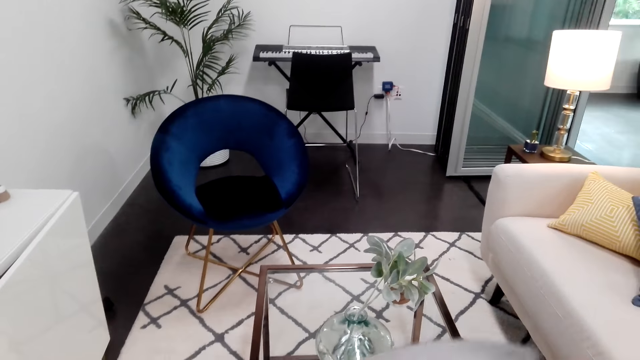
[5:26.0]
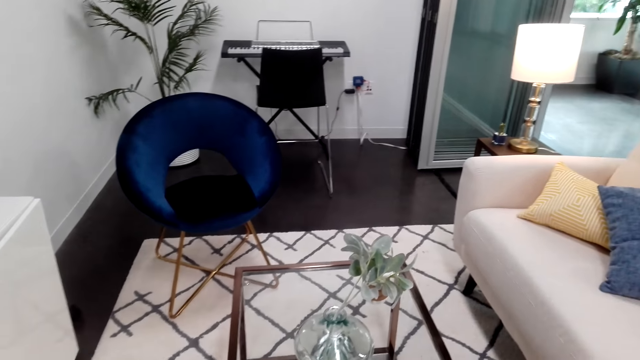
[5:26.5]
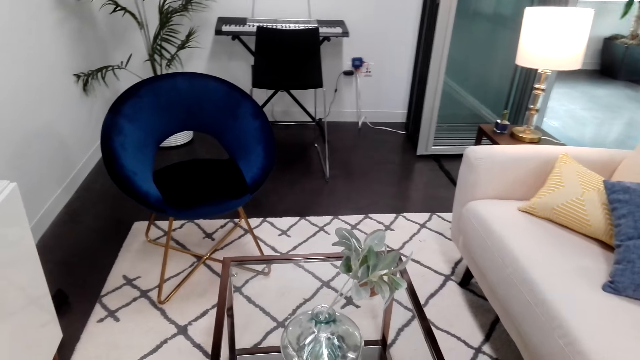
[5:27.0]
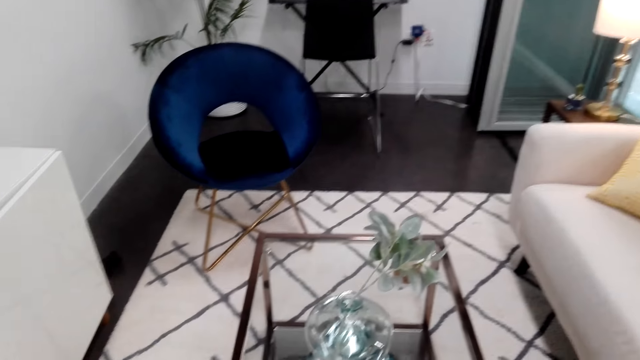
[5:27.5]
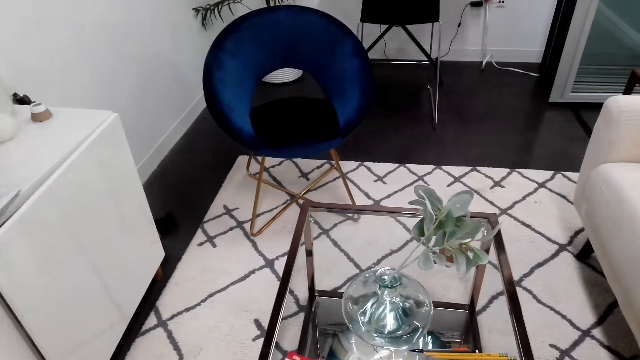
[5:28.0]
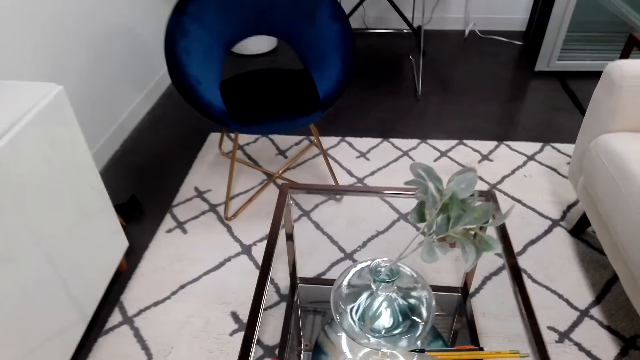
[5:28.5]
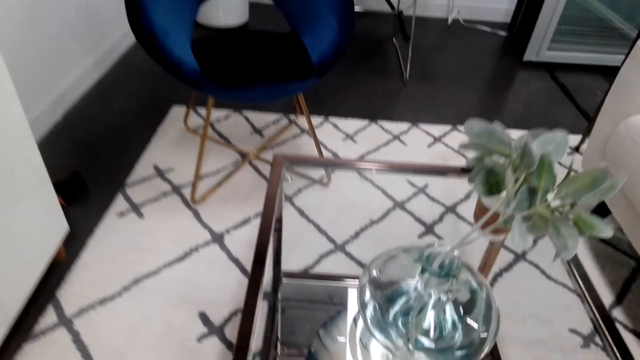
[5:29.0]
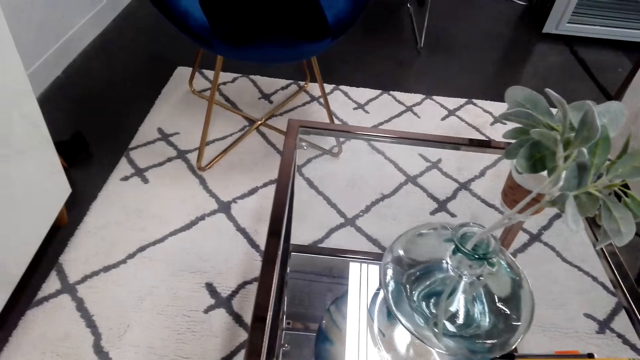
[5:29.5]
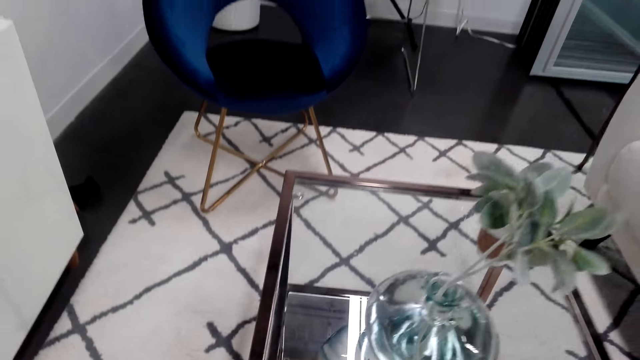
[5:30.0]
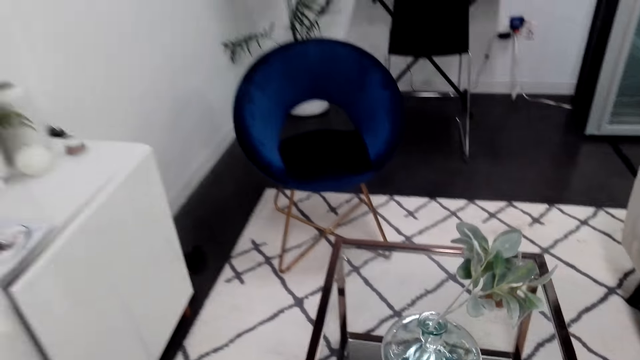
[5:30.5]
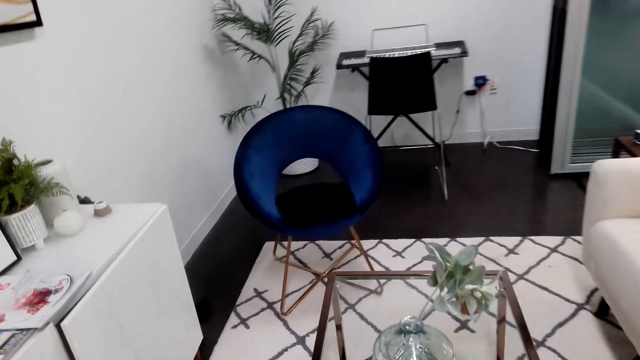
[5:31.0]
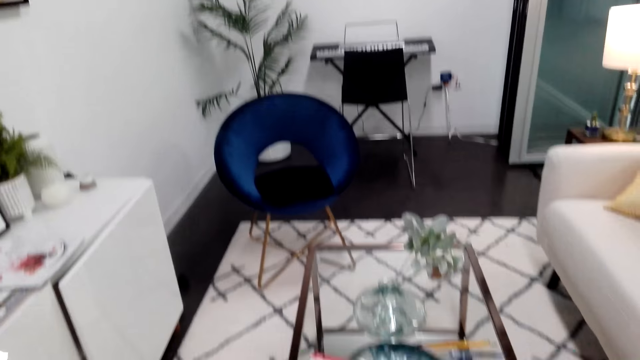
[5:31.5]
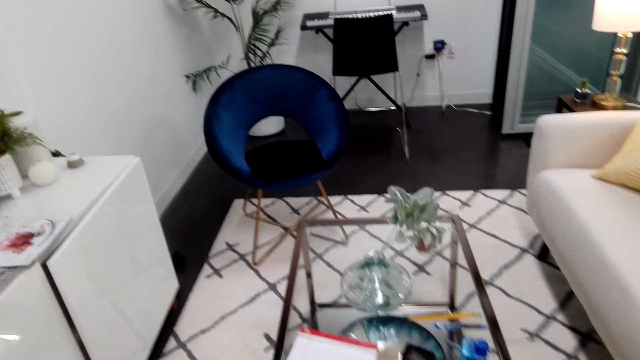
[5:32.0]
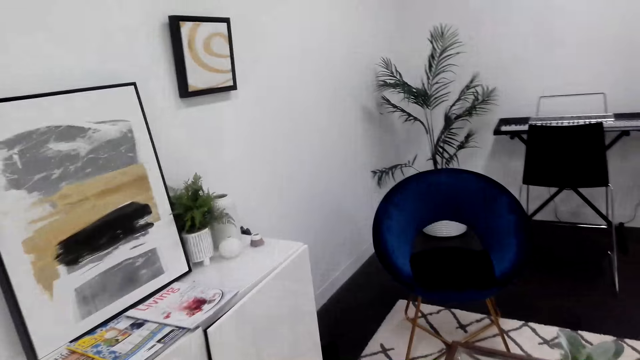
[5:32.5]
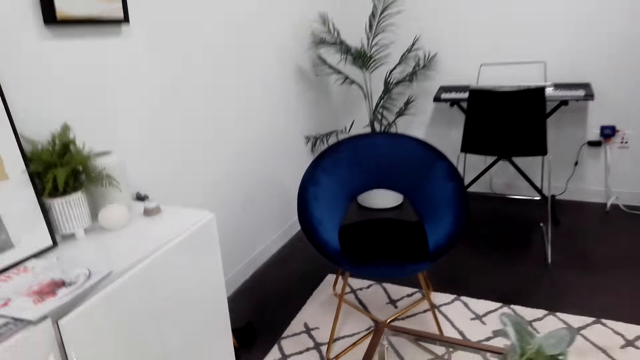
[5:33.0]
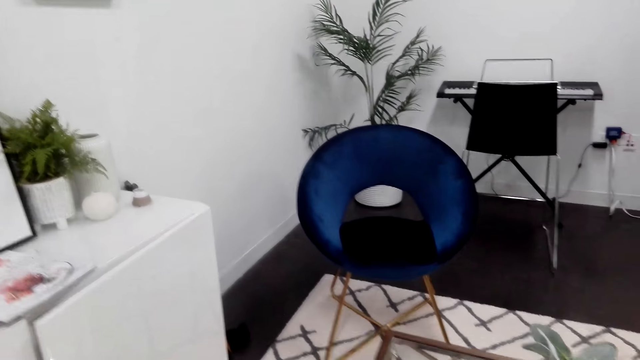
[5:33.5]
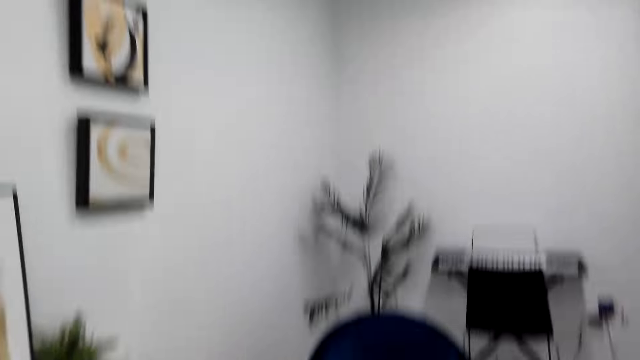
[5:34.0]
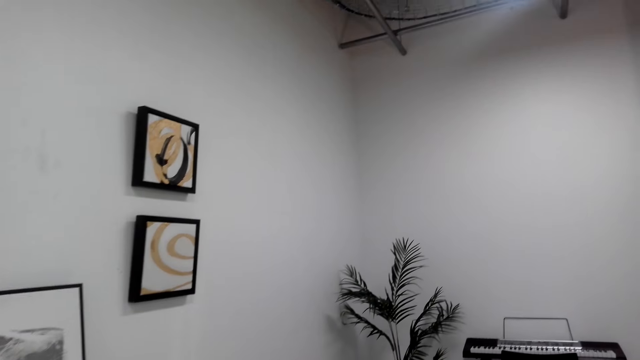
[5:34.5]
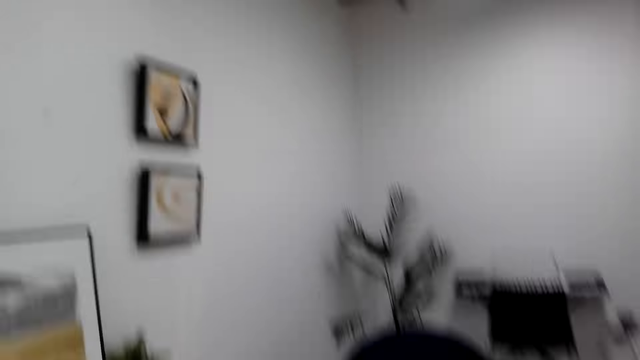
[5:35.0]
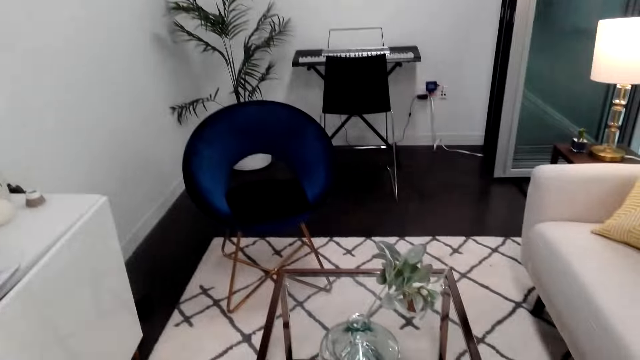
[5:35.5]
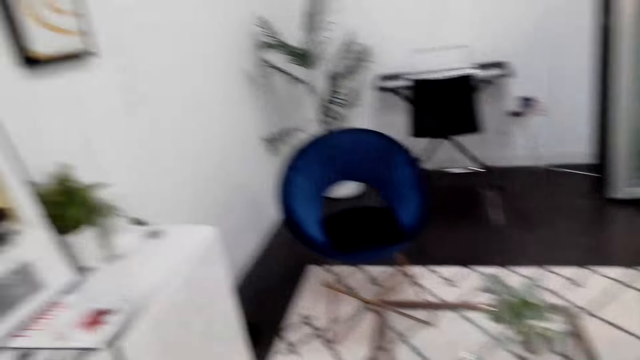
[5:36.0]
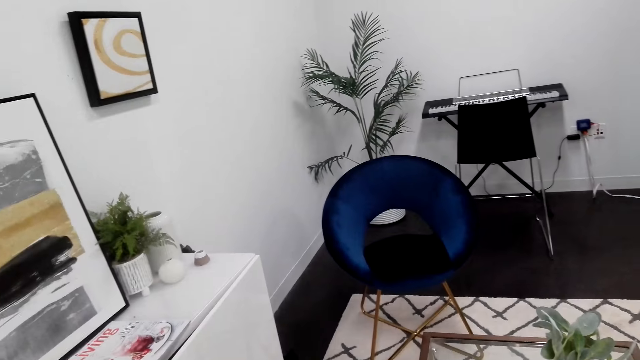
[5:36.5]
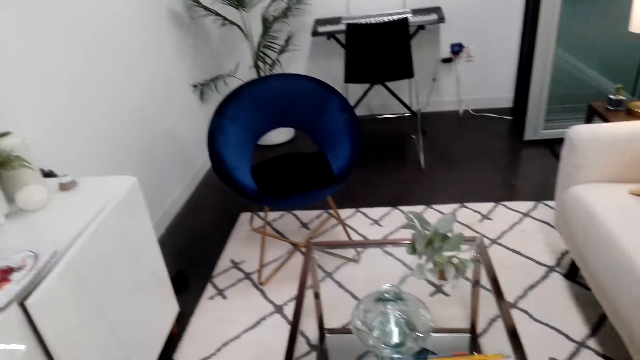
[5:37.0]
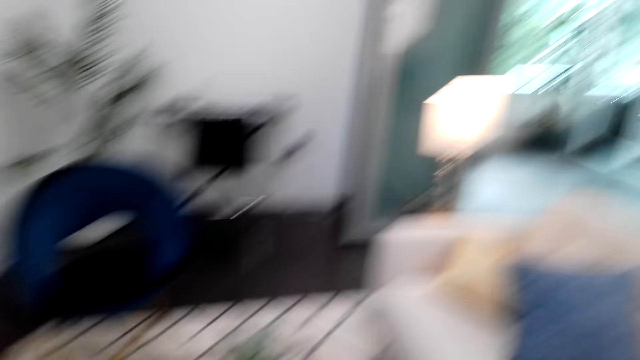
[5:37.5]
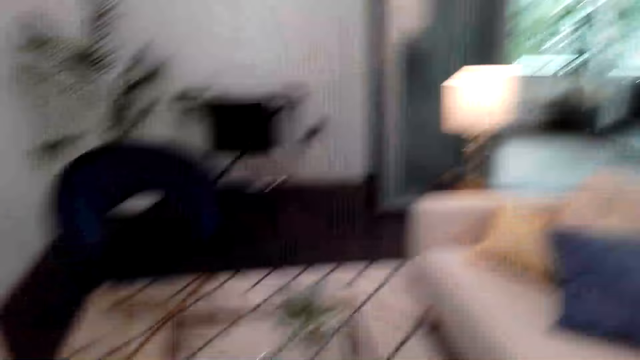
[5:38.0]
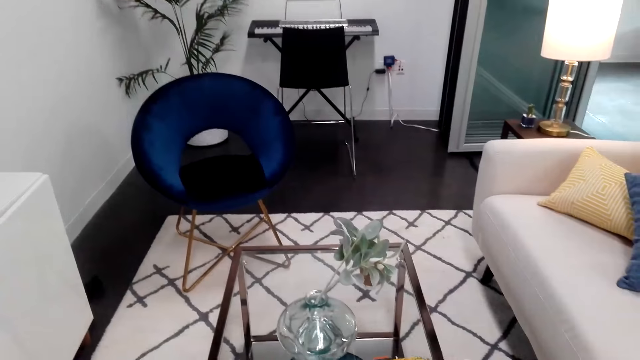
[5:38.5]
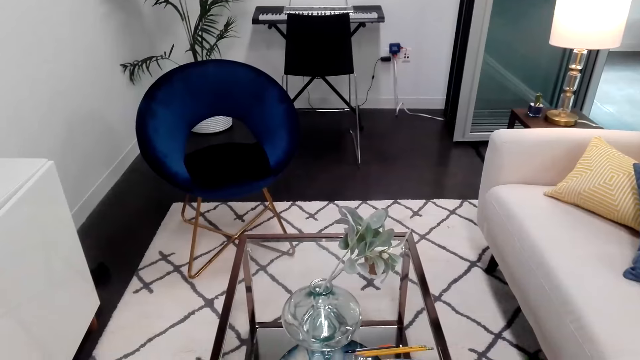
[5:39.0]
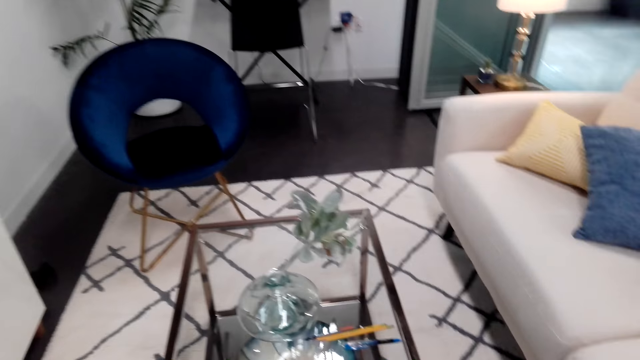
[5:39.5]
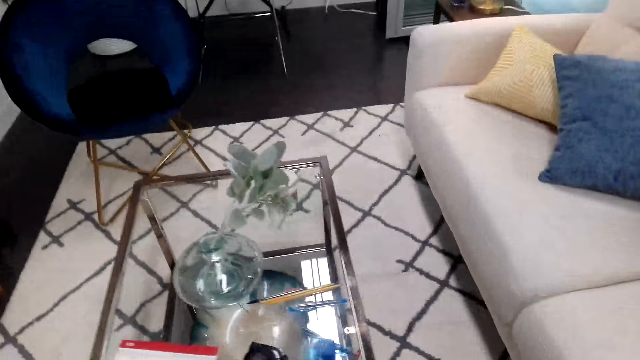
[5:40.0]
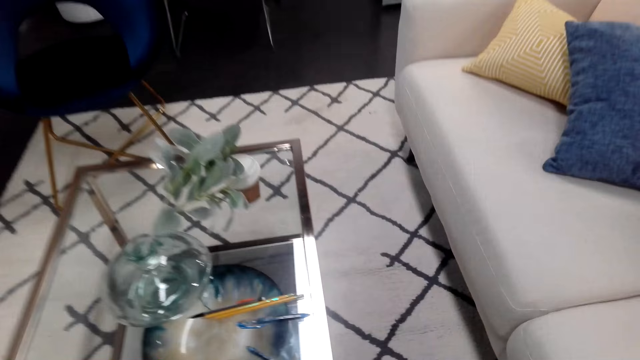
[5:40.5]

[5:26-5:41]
The camera wearer looks at the flower vase on the table. They put the book on the table. They look at the picture frames on the wall. They look at the blue seat. They look through the door. They look at the blue seat.

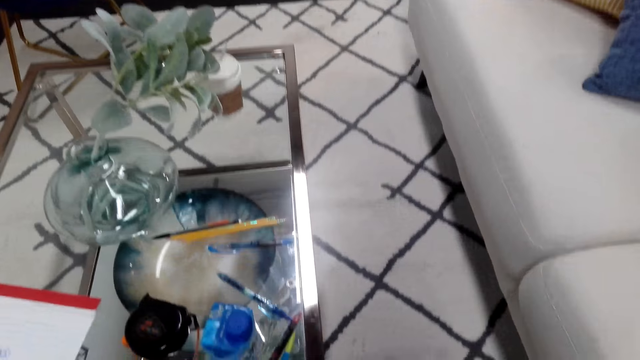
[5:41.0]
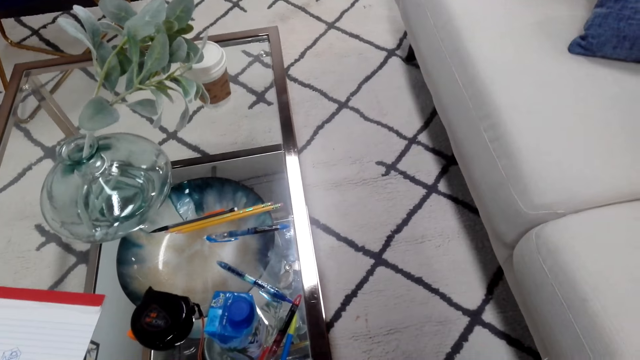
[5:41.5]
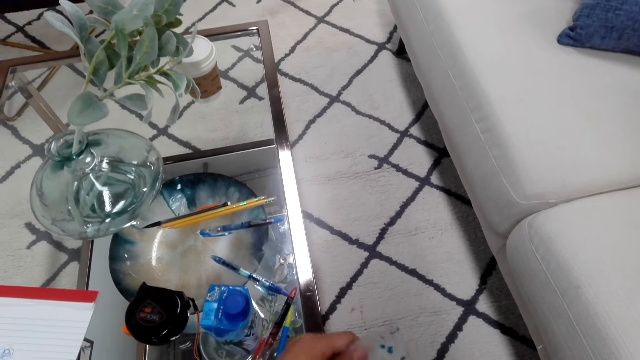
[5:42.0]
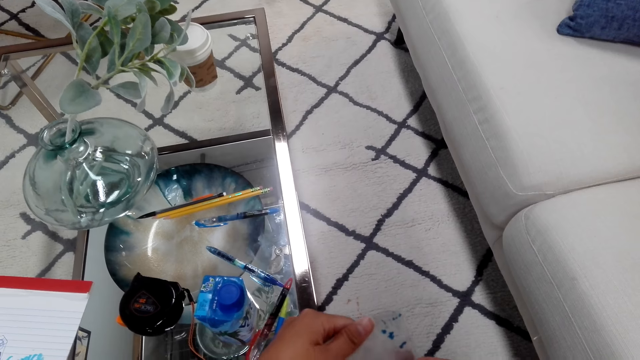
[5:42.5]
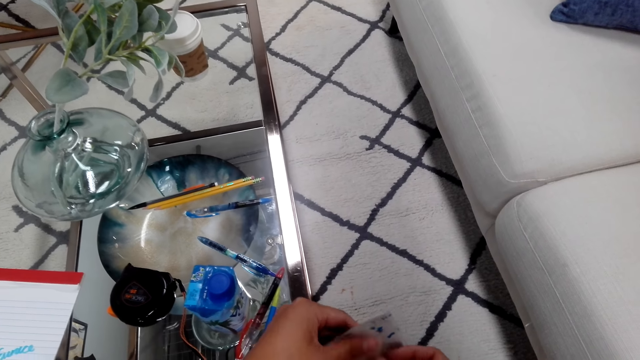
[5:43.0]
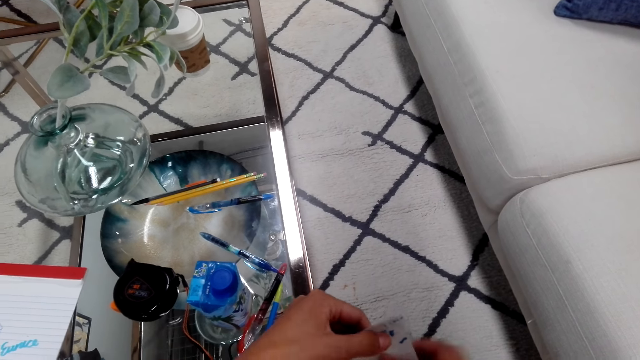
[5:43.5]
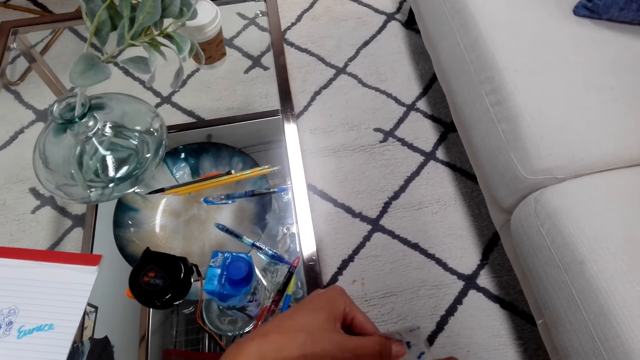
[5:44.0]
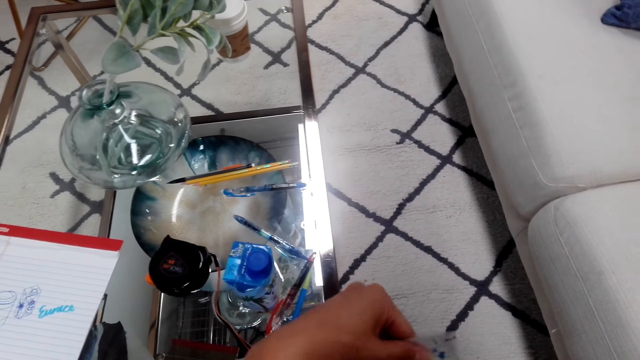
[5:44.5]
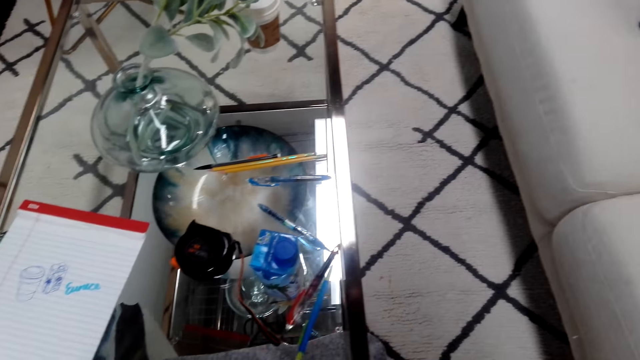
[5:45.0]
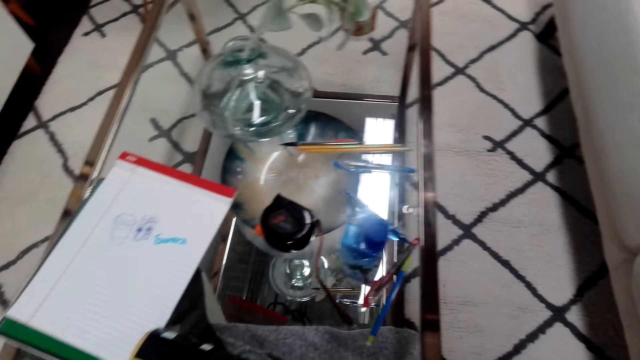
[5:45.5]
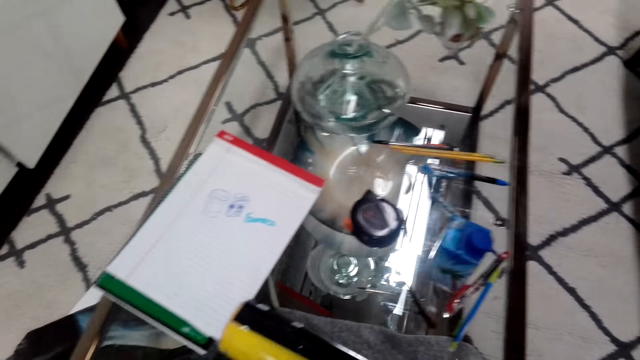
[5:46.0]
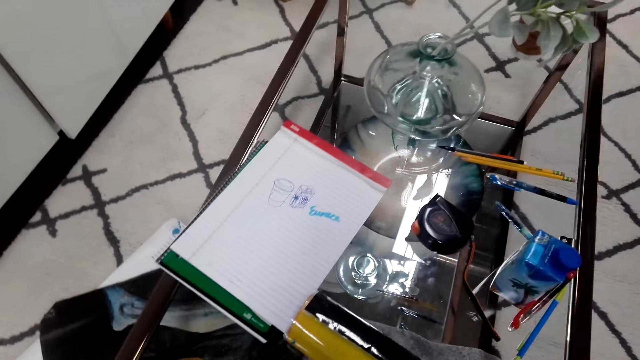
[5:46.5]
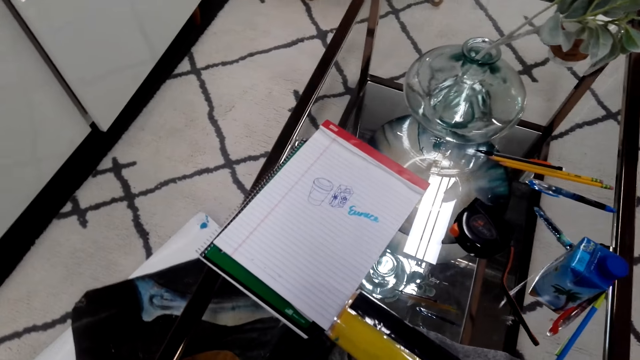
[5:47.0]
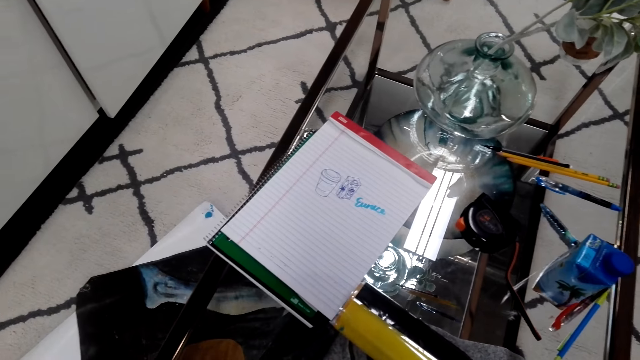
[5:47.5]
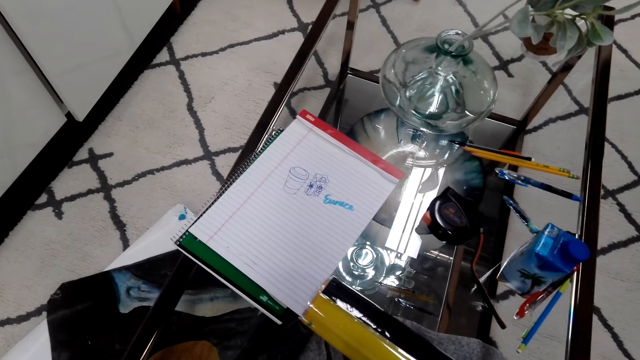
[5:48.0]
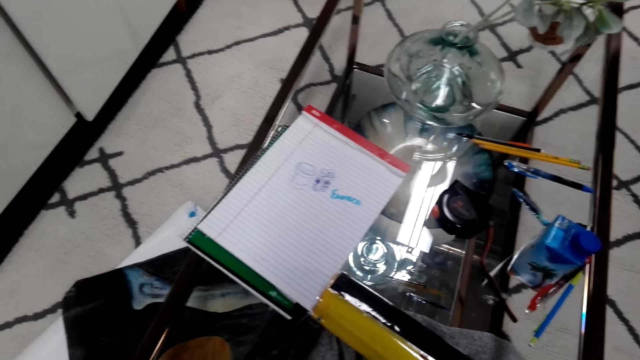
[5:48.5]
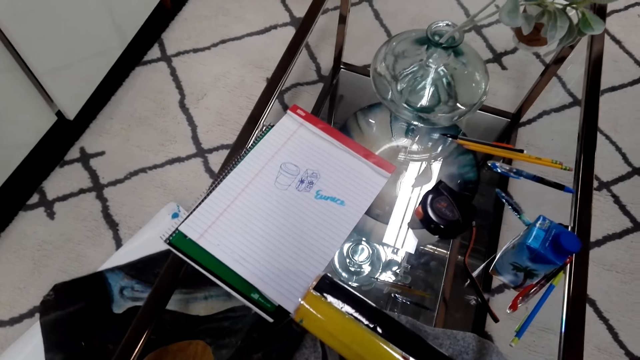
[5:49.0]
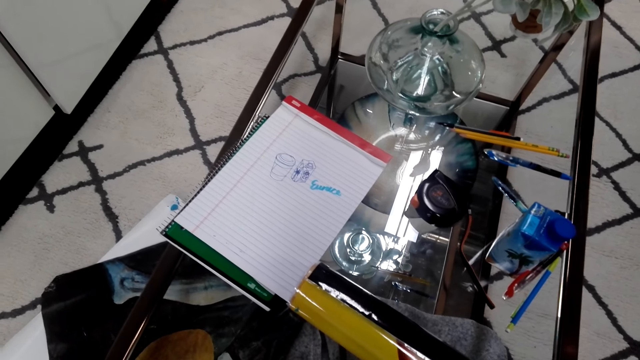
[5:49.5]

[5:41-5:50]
The camera wearer looks at the items on the table. They look at the notebook on the table.
